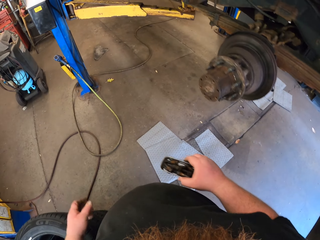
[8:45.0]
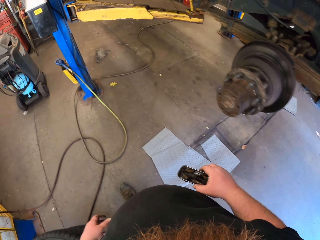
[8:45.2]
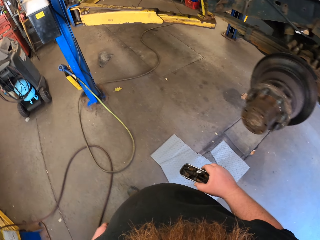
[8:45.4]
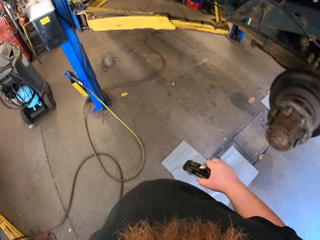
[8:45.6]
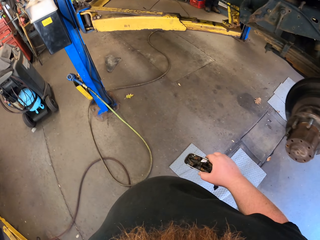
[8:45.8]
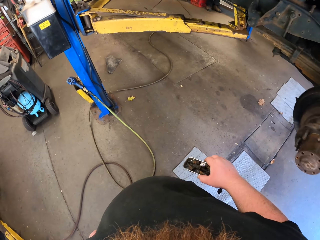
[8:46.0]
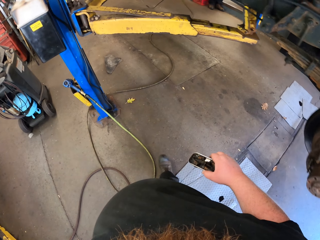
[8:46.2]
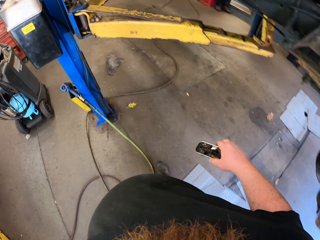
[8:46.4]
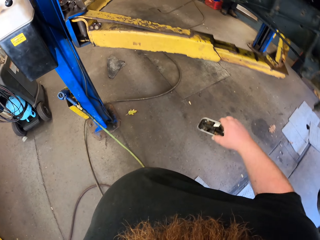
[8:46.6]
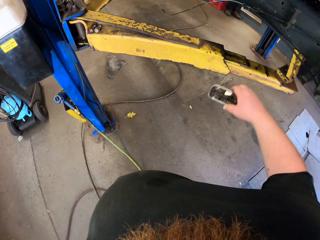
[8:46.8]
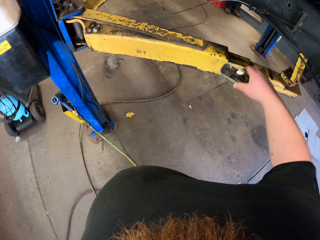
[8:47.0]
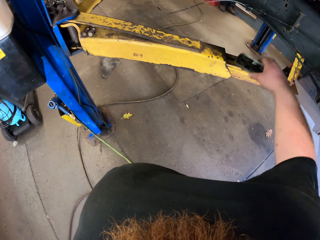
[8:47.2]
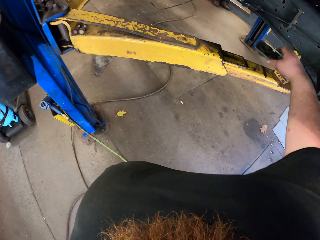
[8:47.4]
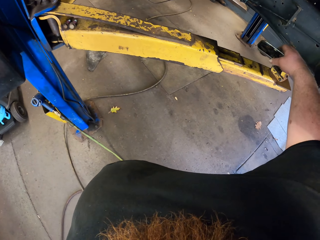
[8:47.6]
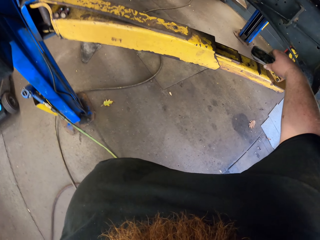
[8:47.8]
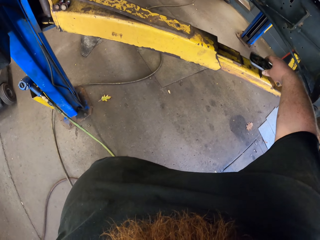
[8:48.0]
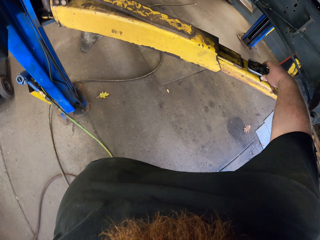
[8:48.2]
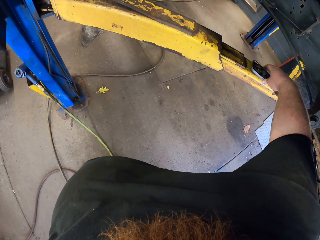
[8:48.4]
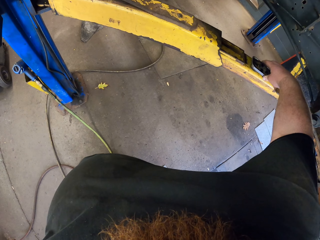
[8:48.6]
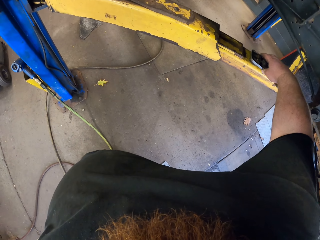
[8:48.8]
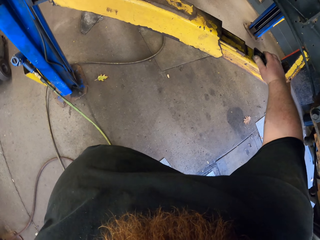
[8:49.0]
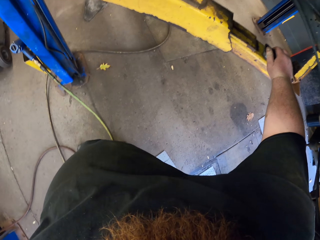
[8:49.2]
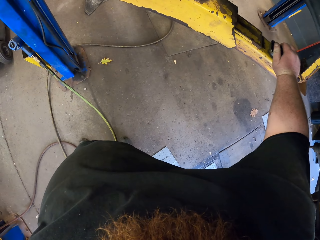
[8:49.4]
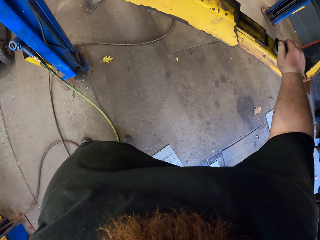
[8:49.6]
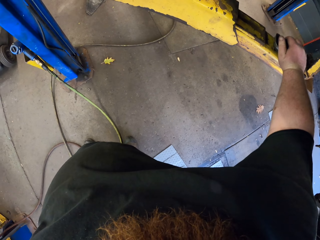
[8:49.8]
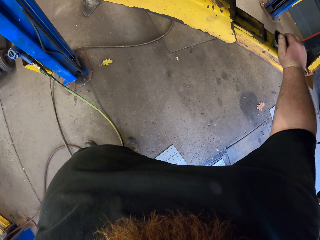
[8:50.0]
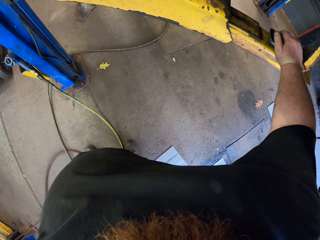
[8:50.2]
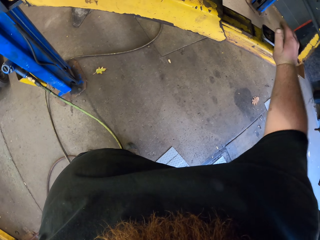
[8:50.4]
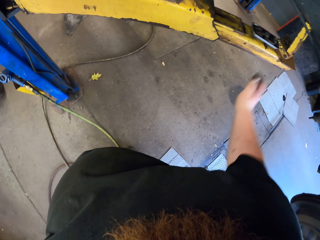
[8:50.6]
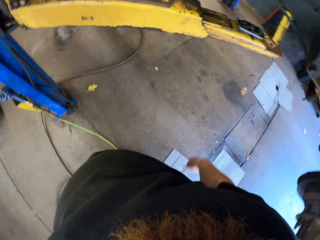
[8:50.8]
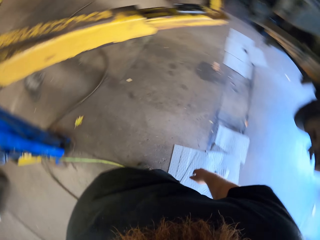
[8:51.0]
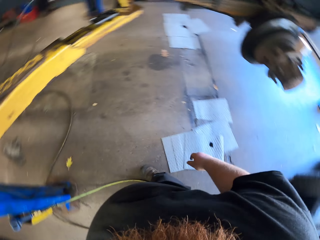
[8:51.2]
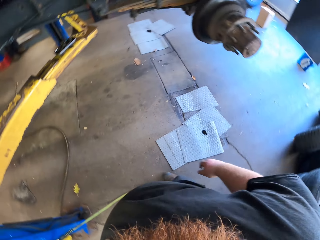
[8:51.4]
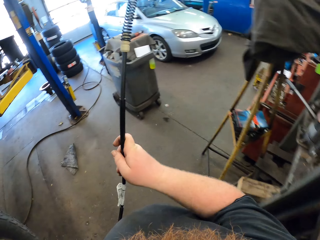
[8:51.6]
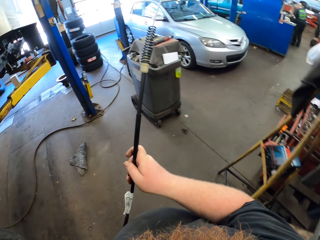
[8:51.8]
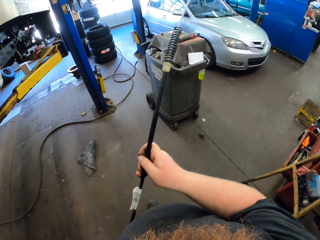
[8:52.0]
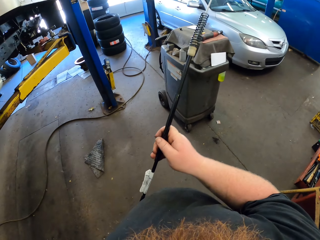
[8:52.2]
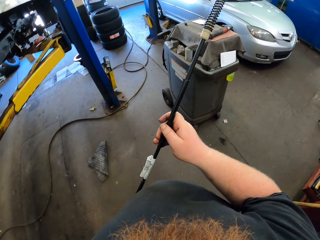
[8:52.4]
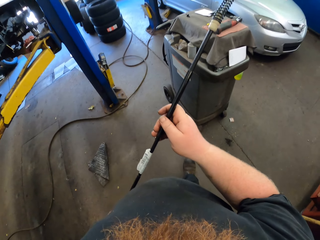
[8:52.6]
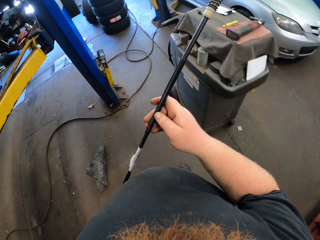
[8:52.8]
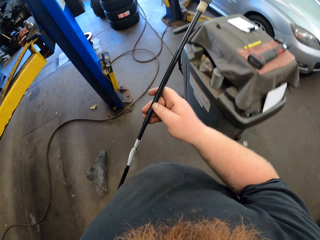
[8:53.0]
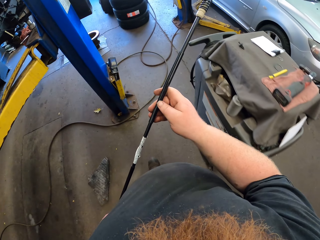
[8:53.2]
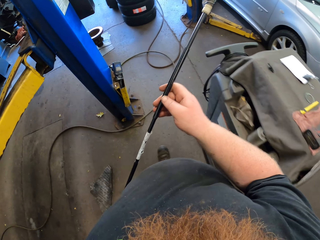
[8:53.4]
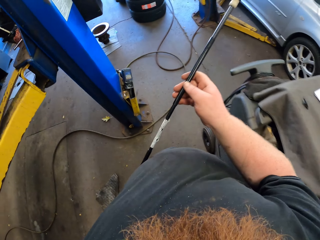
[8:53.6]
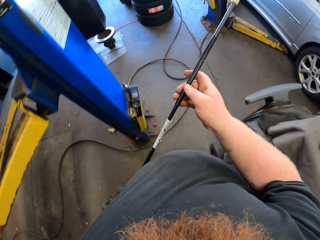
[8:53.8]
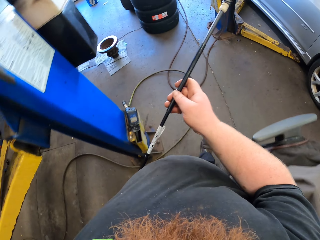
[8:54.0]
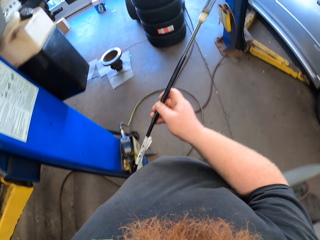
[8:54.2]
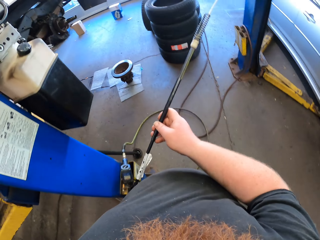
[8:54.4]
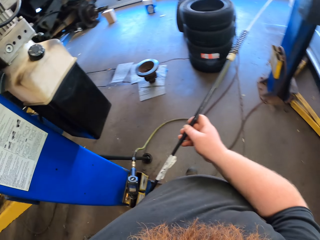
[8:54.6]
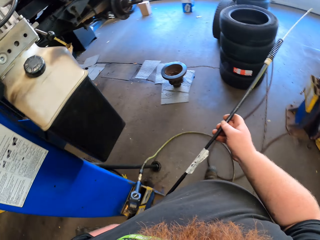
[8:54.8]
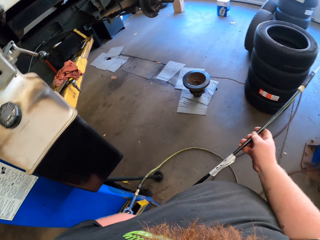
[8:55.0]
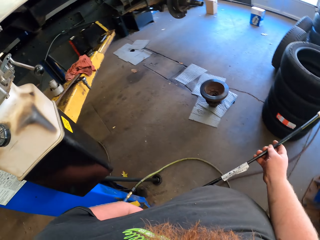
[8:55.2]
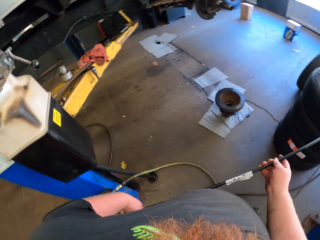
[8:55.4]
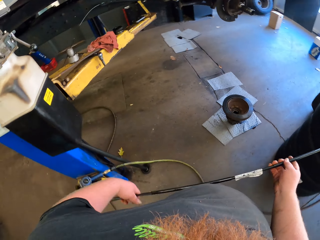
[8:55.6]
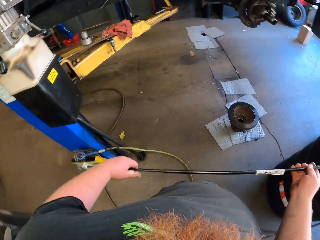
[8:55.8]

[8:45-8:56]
The camera wearer holds the metal dish with his right hand. He walks. He stops walking. He puts the metal dish with bolts inside down. He looks around. He walks and holds the front parking brake cable with both hands.

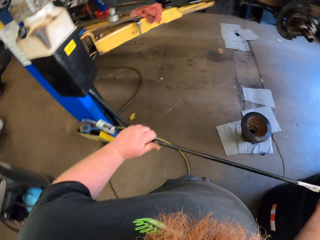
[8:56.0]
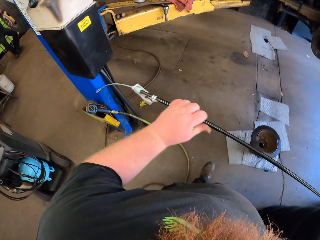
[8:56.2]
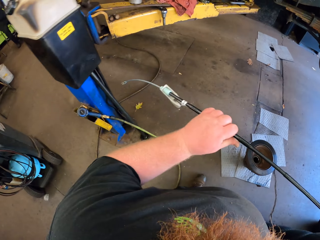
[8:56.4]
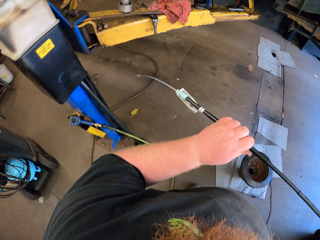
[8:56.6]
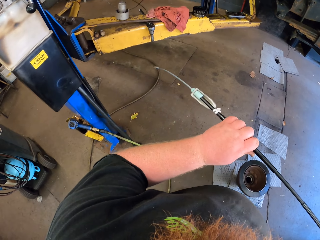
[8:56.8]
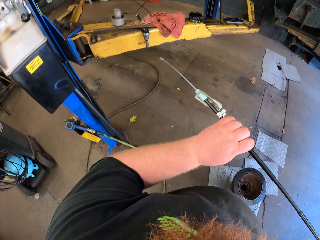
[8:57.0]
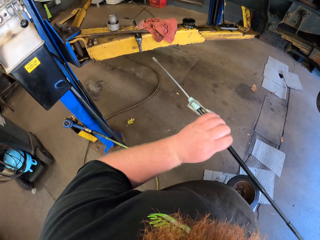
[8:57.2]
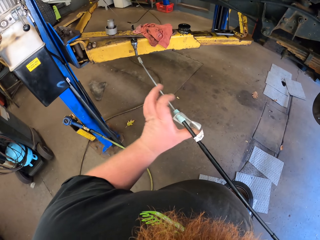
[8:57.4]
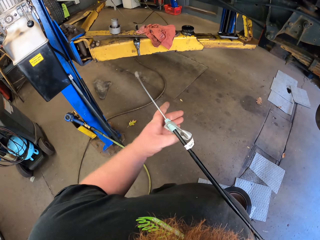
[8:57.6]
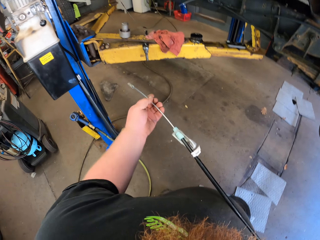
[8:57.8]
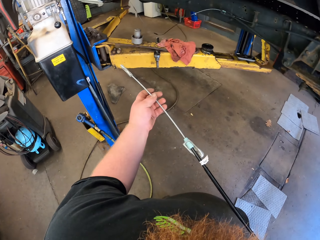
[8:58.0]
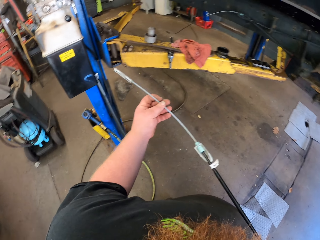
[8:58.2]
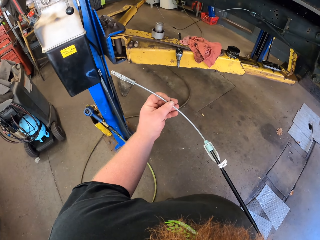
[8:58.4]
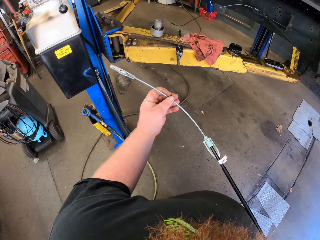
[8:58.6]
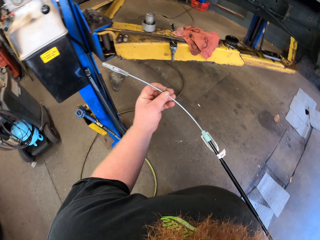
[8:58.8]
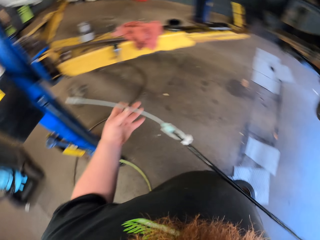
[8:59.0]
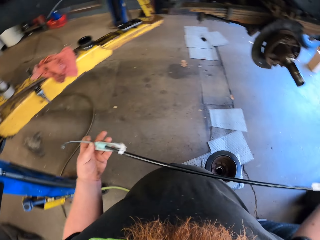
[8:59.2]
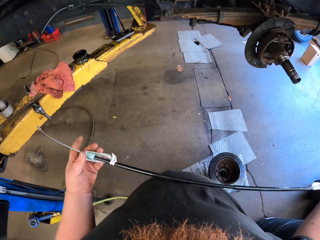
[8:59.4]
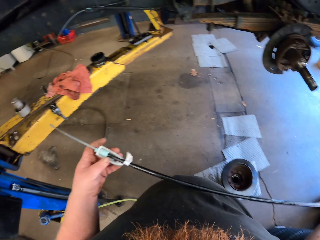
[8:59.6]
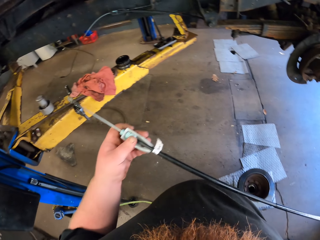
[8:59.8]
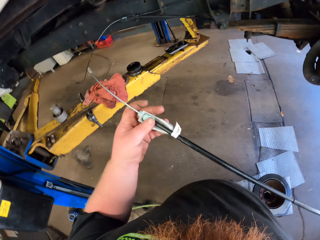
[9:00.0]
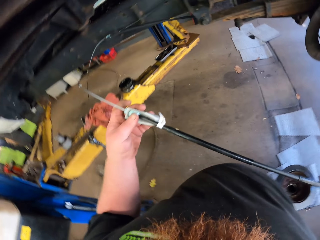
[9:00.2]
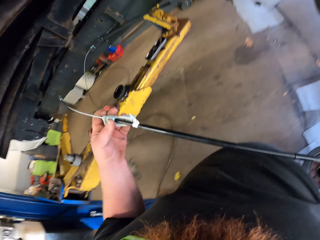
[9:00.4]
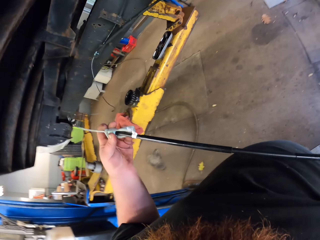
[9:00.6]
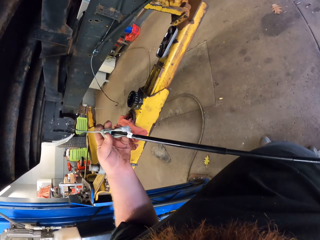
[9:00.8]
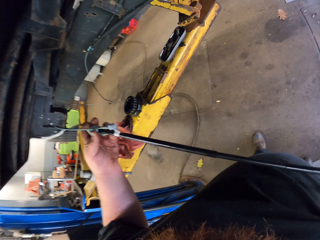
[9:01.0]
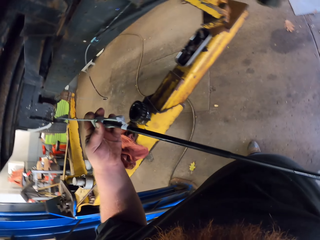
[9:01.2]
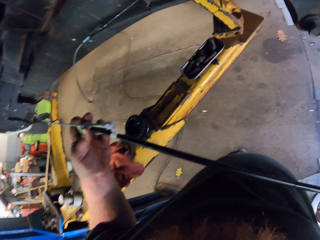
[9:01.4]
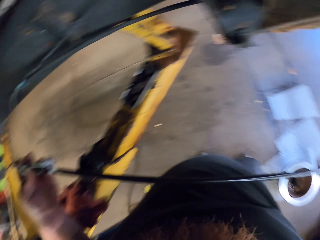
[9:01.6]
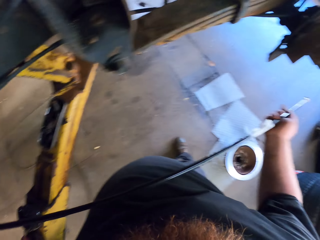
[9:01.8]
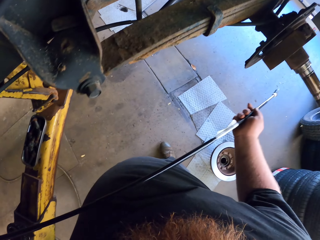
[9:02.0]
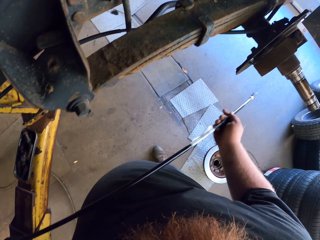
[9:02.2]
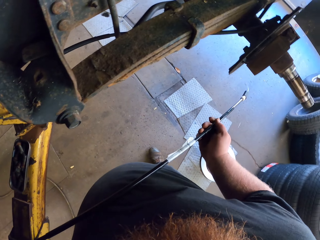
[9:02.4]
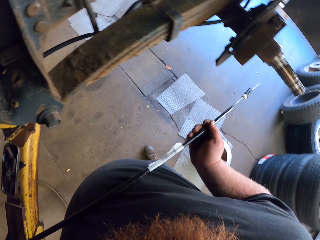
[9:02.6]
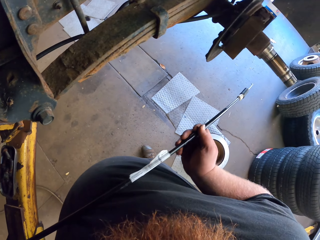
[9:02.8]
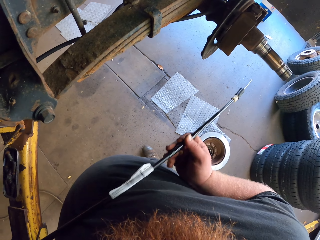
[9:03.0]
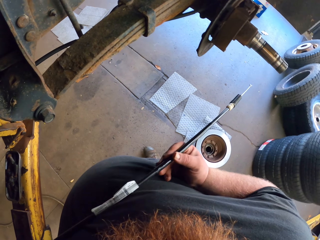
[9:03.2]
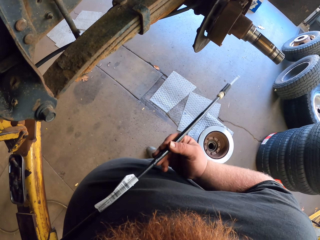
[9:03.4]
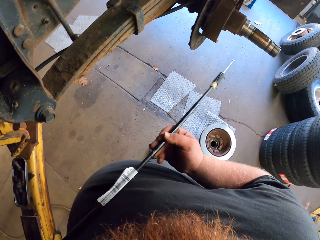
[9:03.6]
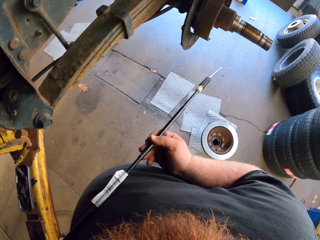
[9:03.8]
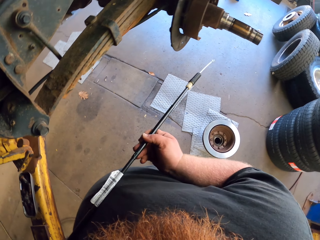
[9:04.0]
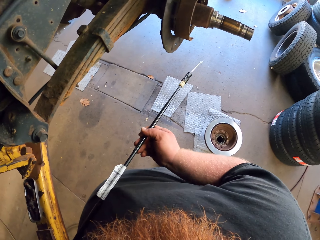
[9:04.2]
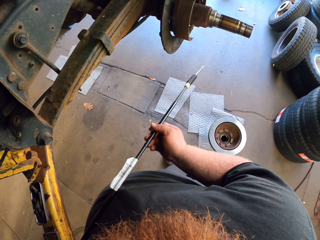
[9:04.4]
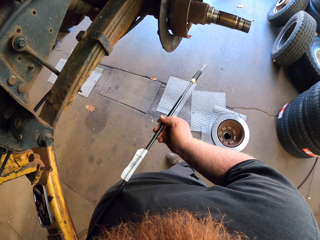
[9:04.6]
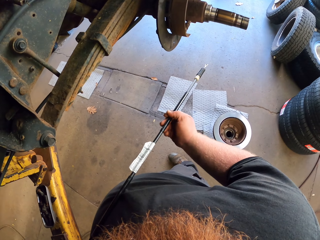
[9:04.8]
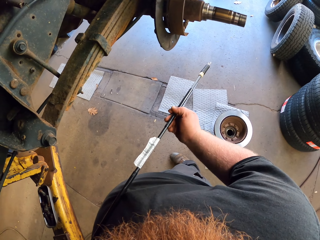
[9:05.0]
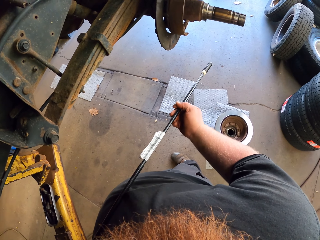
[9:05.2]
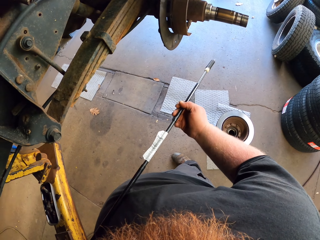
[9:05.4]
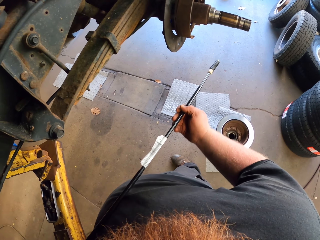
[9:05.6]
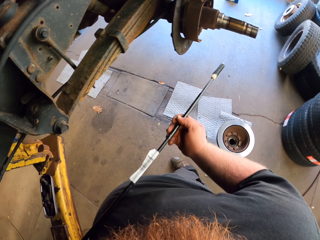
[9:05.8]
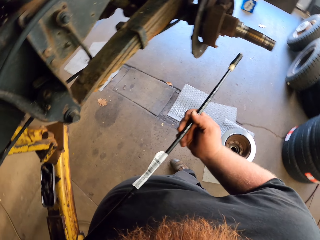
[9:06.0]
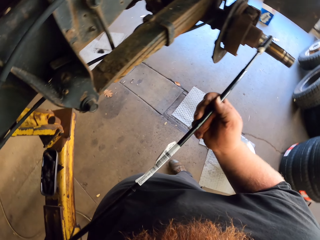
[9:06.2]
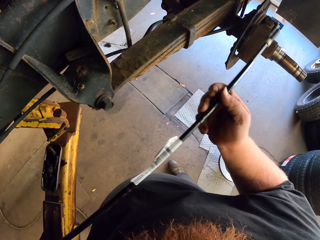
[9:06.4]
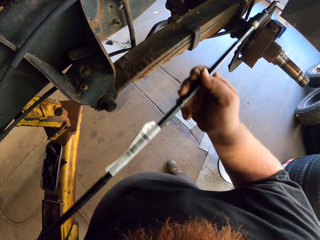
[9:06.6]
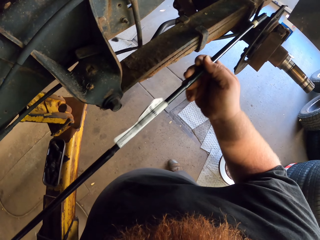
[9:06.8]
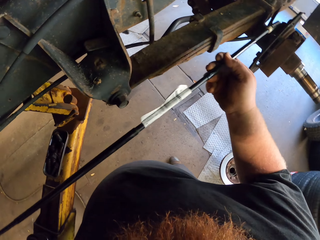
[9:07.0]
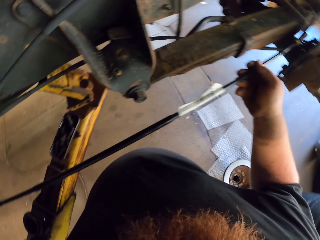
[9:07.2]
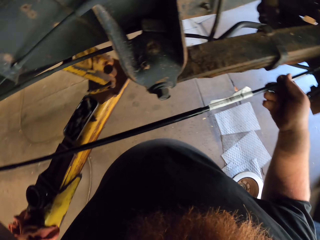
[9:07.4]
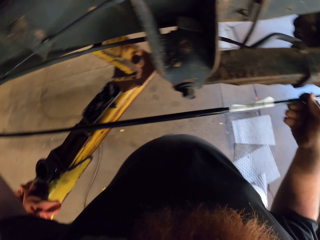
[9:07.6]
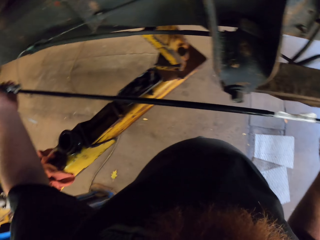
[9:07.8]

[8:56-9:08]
The camera wearer stops walking. They look at the front parking brake cable.
